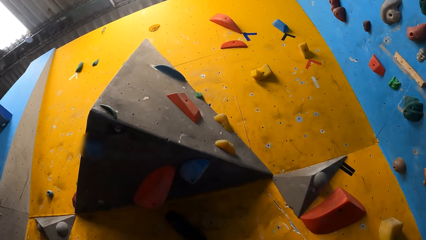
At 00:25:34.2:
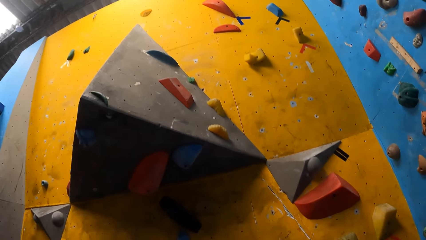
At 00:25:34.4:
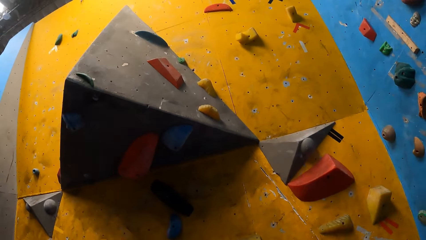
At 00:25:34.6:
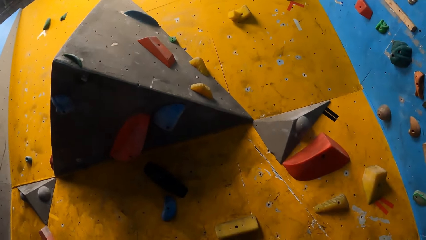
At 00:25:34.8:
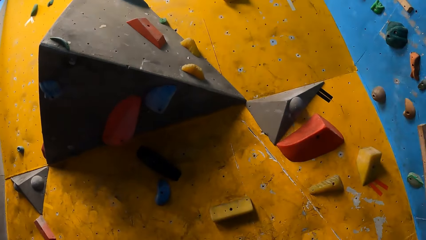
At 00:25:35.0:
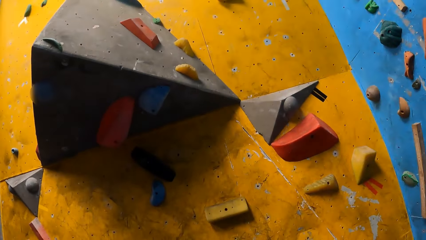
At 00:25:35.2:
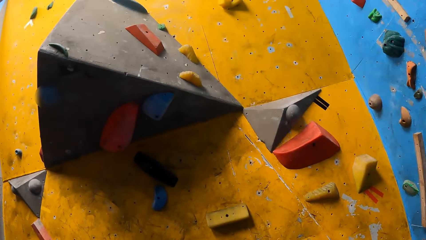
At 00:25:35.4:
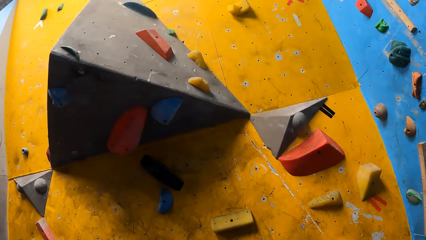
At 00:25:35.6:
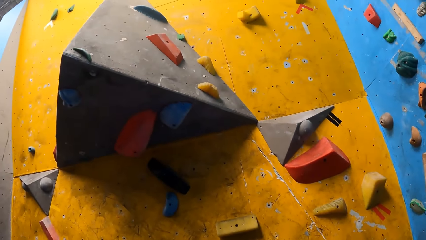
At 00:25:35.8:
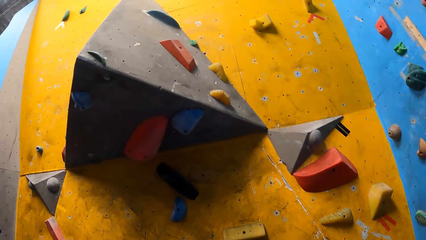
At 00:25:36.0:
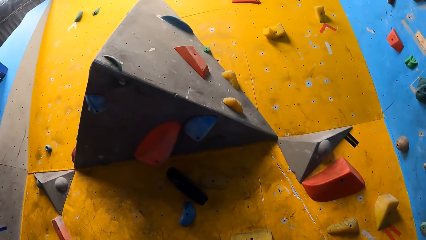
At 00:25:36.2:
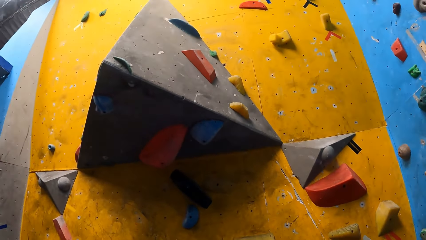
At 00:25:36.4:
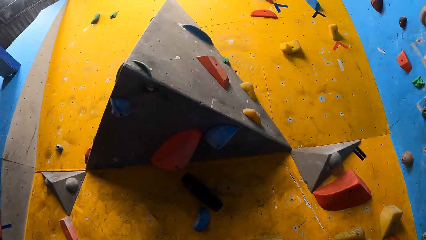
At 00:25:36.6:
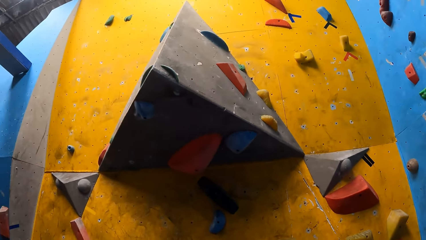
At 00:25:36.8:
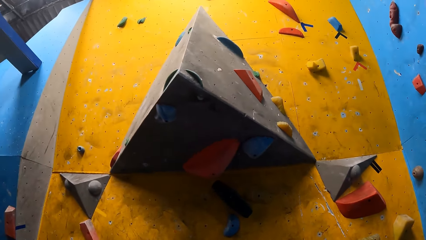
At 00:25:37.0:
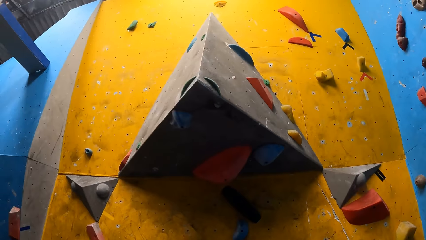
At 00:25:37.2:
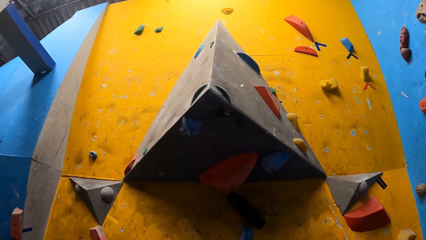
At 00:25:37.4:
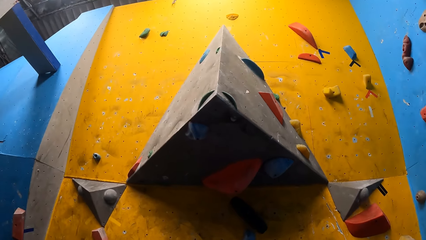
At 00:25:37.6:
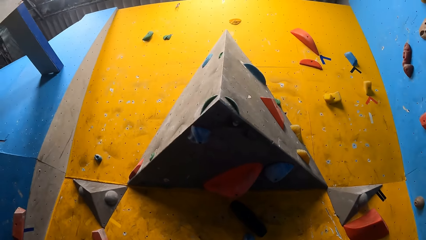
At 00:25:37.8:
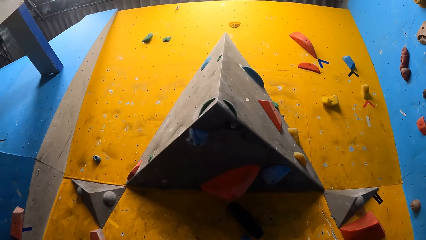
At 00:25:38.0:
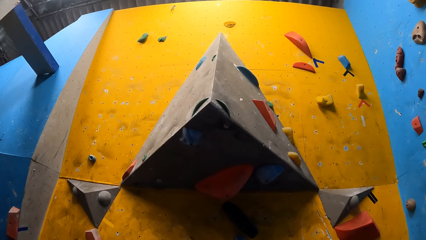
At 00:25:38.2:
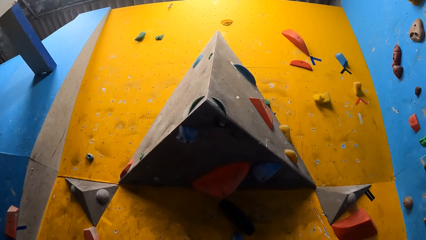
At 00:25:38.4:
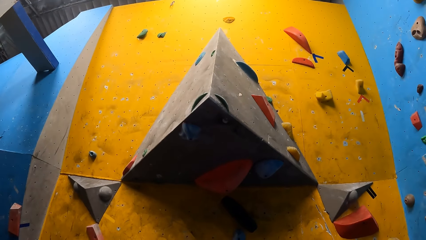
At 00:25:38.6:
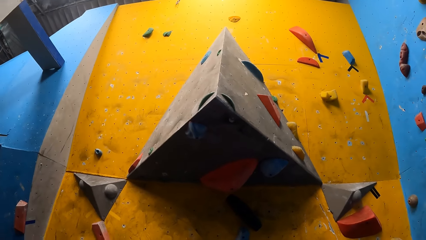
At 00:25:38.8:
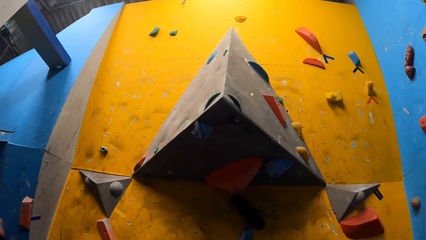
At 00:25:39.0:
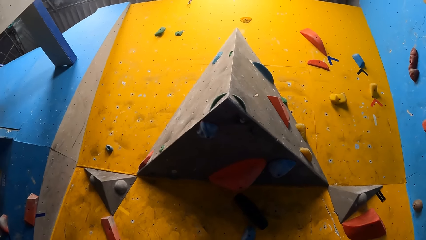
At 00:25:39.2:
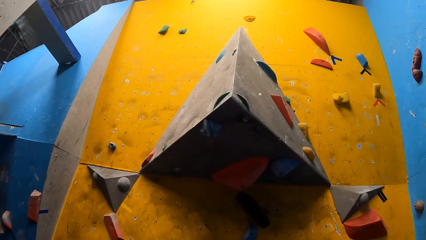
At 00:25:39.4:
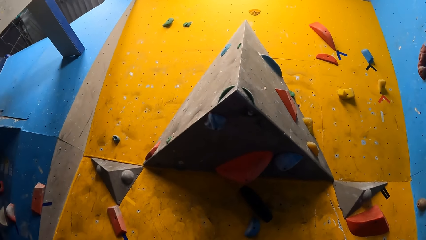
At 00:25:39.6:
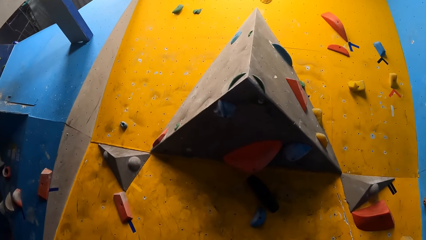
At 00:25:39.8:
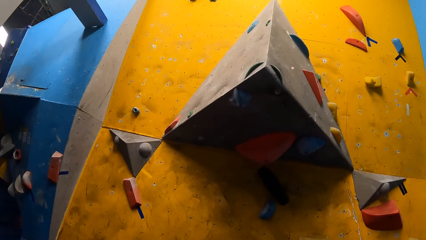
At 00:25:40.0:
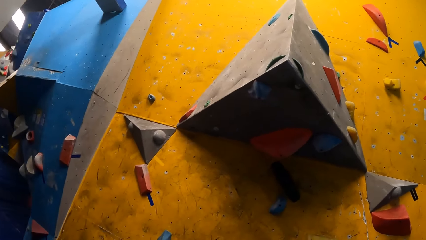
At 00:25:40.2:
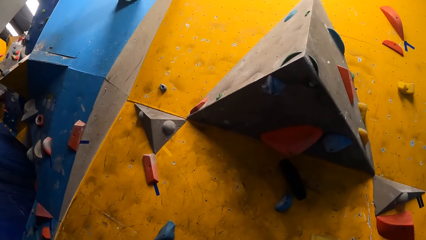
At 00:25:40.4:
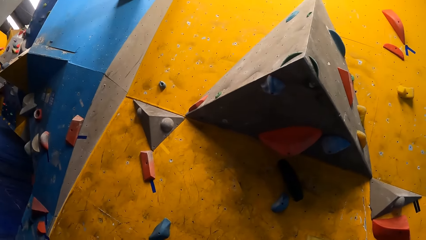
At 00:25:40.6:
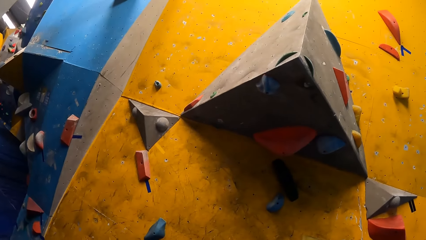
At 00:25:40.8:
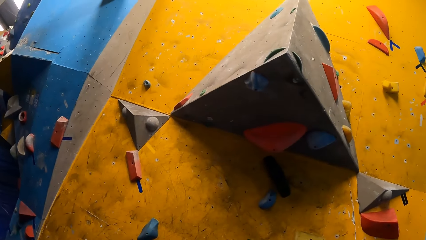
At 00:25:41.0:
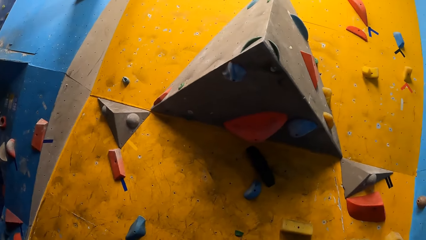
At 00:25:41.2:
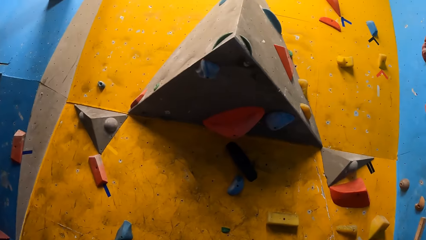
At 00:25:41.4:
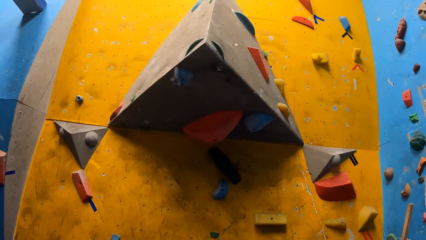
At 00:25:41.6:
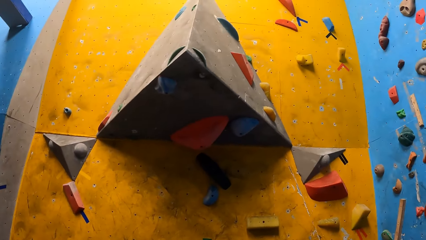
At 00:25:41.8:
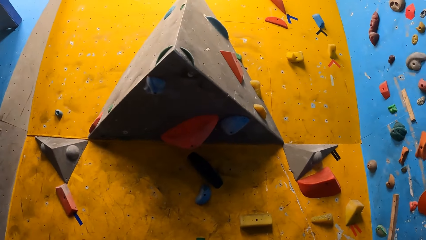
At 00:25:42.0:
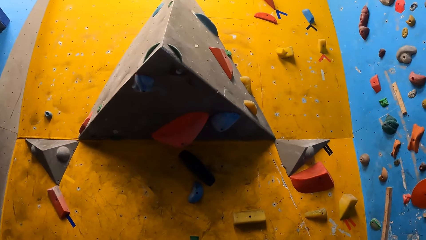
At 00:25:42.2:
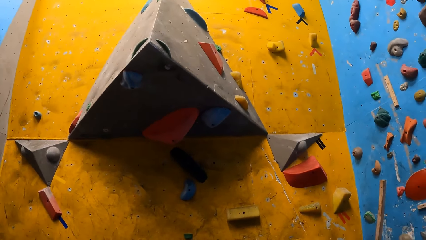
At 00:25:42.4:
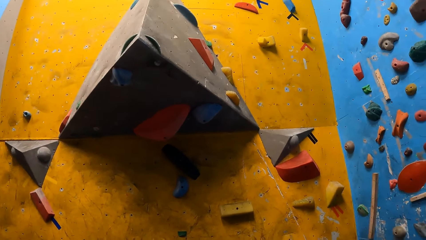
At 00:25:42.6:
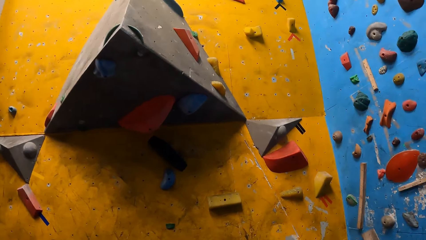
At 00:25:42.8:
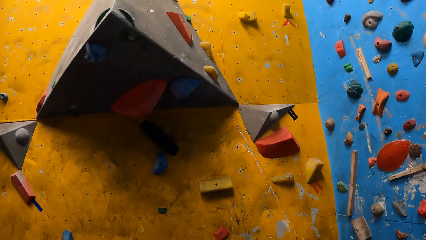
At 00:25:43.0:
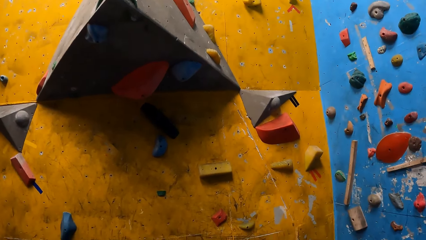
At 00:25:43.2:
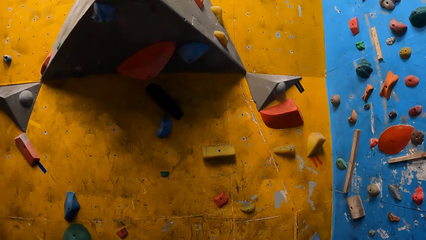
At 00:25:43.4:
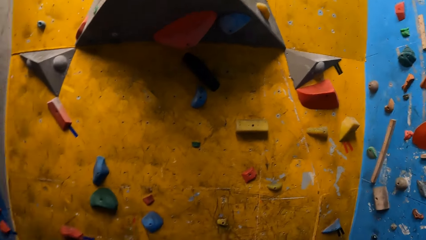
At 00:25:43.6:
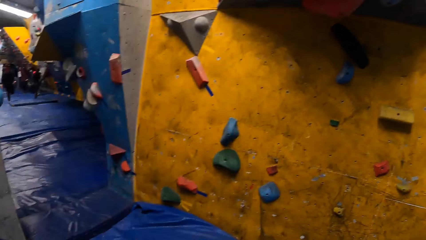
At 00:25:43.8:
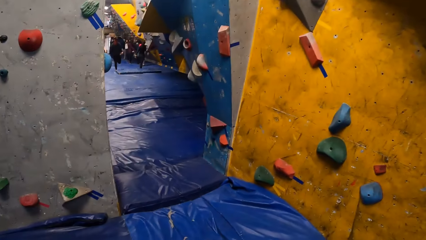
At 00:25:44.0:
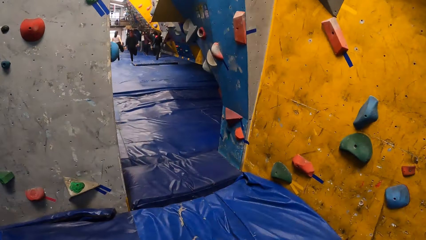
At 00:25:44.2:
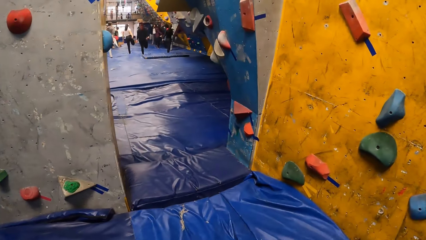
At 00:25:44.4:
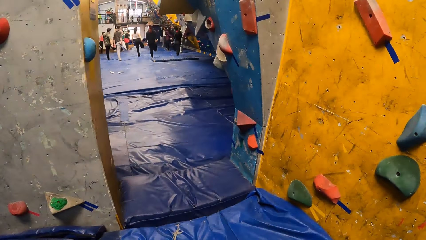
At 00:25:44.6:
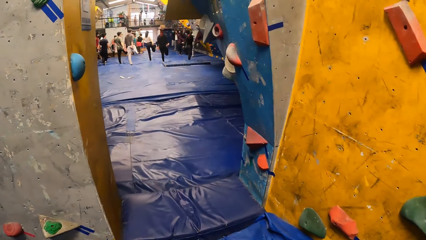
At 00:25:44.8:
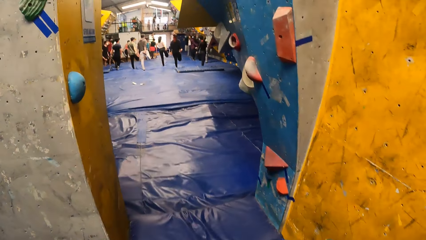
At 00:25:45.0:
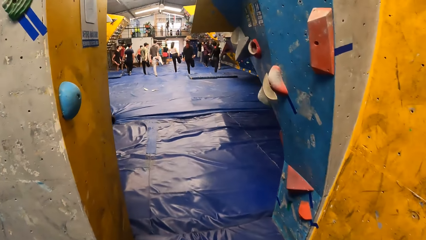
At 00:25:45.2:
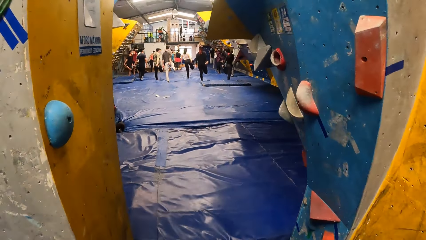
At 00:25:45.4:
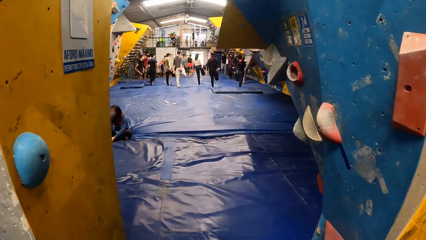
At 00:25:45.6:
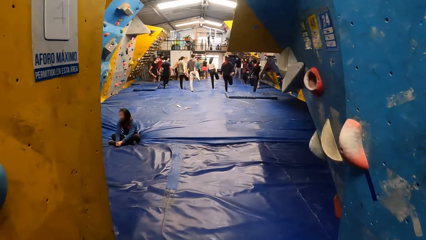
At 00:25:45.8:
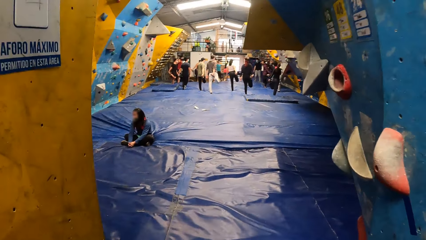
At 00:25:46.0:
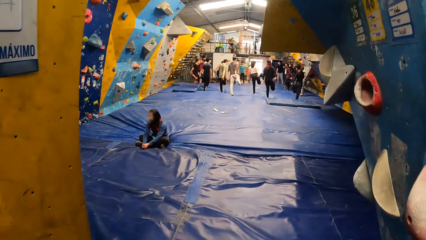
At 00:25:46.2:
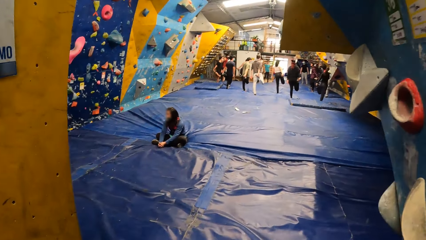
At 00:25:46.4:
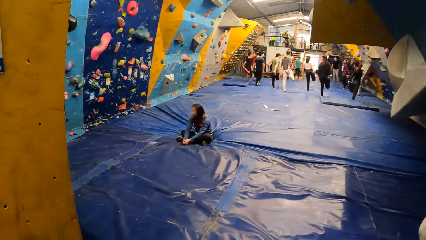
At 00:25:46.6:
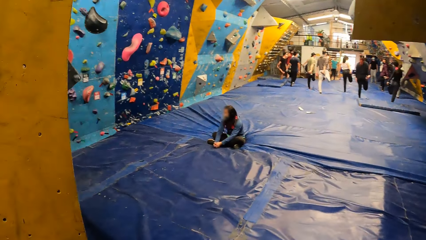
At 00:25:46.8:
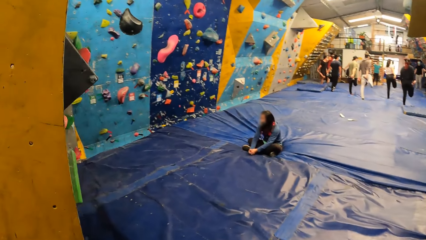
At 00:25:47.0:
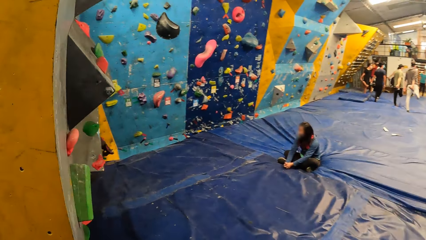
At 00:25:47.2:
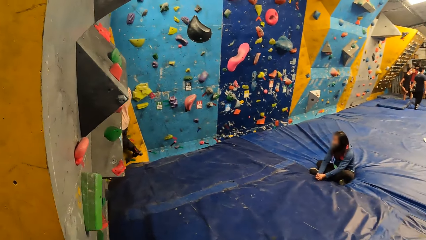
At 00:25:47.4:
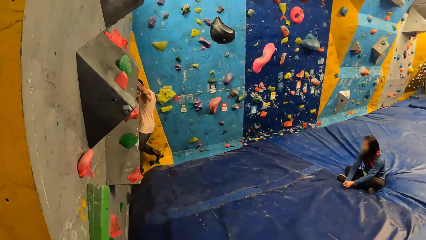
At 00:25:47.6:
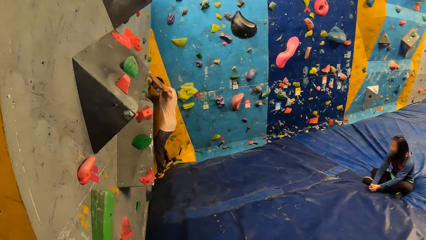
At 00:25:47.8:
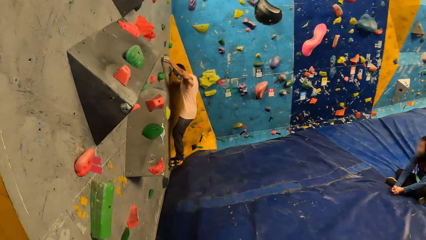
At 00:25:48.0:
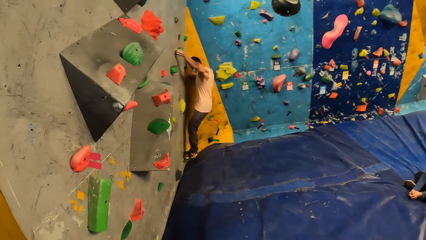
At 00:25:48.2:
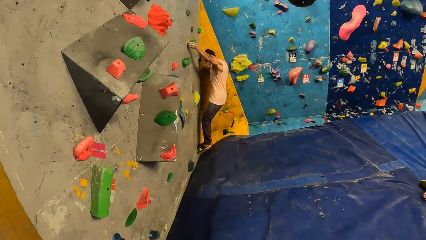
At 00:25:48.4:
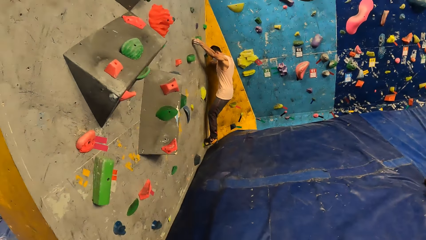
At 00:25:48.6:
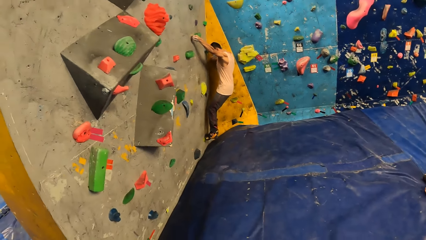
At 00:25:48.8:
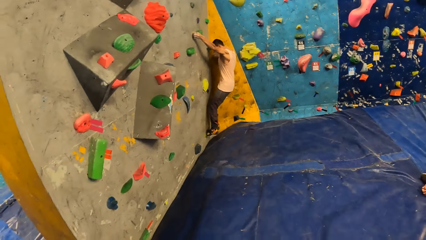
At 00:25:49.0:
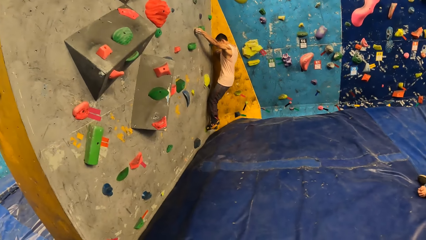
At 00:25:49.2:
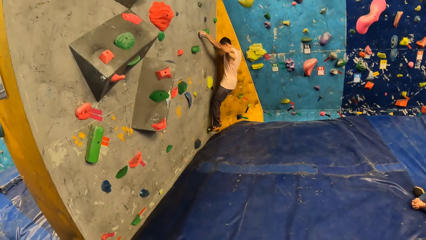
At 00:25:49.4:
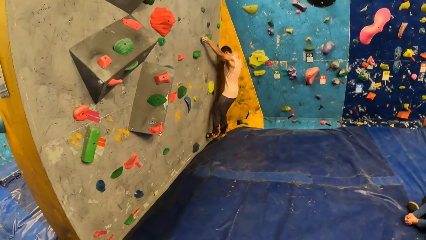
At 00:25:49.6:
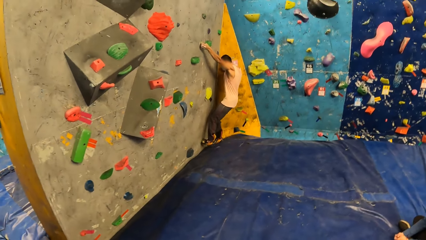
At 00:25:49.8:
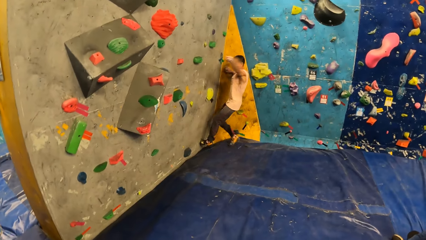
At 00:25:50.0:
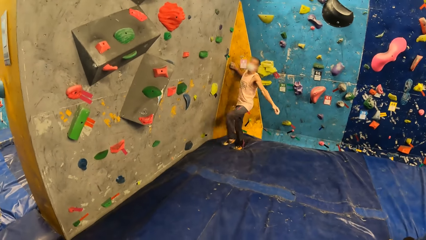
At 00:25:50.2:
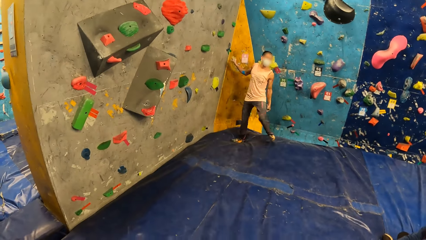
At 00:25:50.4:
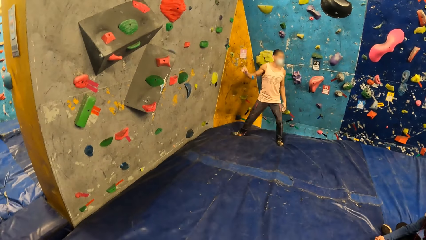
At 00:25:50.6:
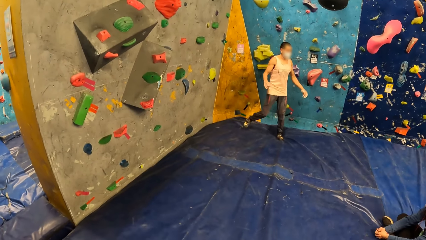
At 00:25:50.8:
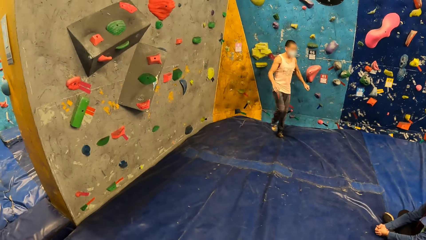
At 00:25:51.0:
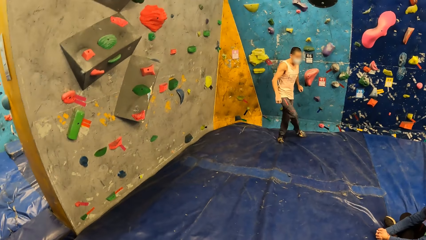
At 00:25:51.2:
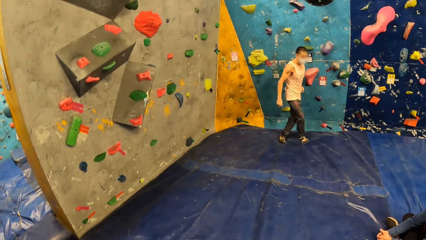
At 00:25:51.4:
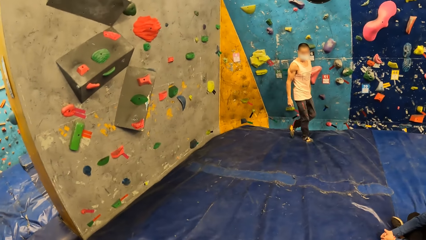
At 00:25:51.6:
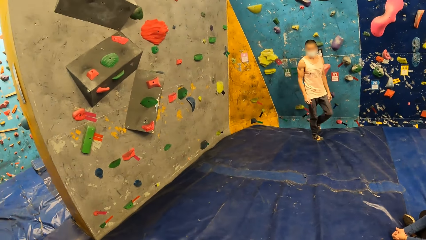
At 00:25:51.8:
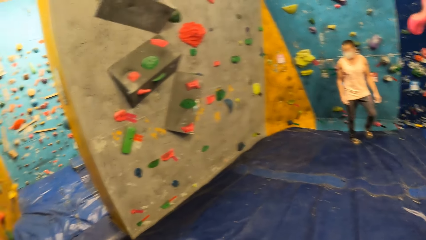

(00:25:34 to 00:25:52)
The camera wearer walks towards the portal. They enter a recreation area. They look at a man. Another man climbs the wall. The camera wearer looks at the first man. They get off the wall. They look at the first man.
